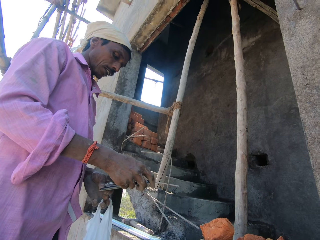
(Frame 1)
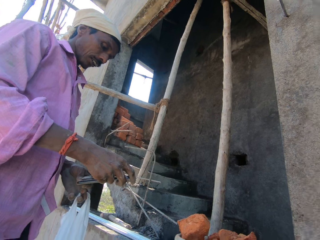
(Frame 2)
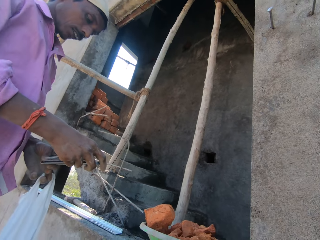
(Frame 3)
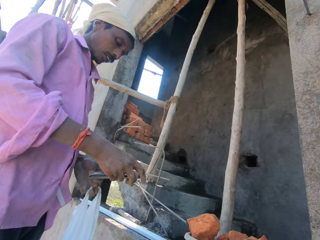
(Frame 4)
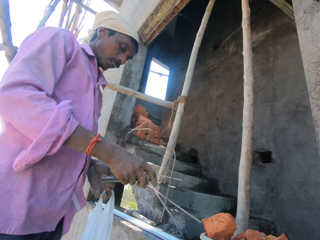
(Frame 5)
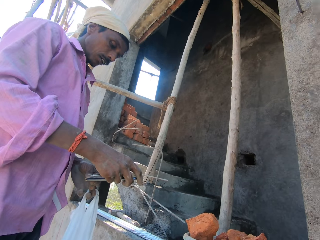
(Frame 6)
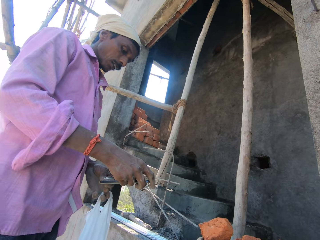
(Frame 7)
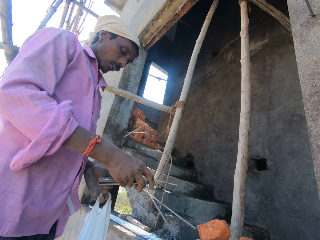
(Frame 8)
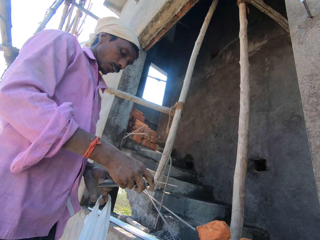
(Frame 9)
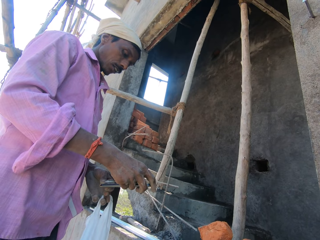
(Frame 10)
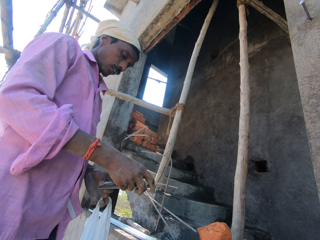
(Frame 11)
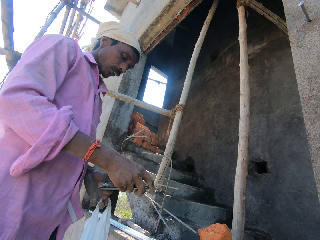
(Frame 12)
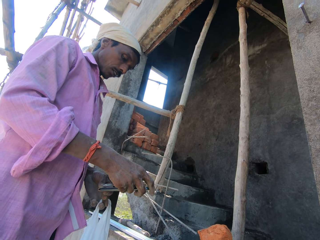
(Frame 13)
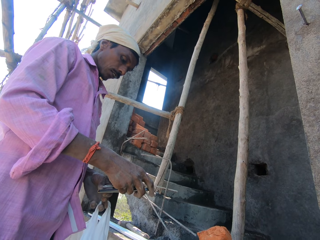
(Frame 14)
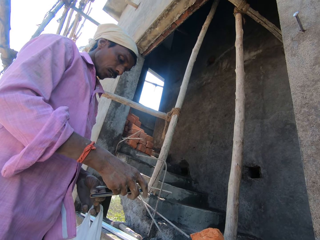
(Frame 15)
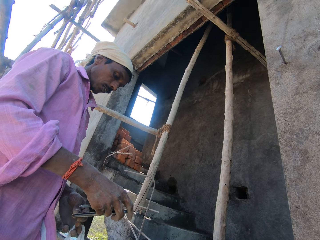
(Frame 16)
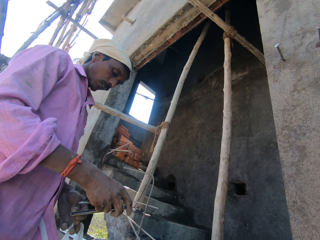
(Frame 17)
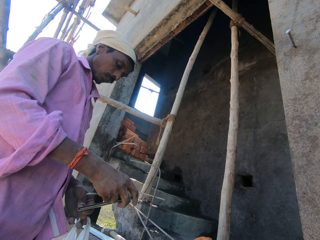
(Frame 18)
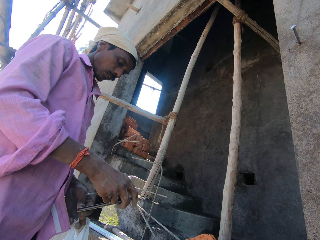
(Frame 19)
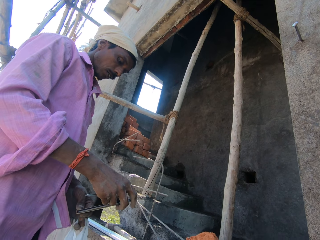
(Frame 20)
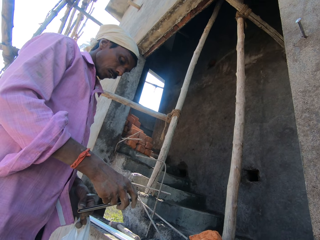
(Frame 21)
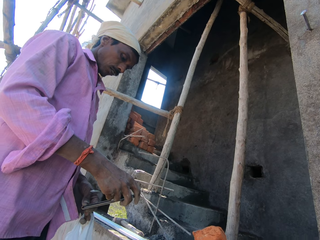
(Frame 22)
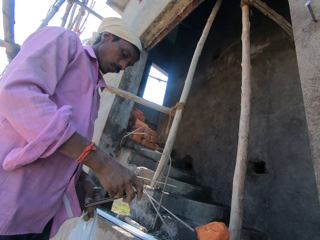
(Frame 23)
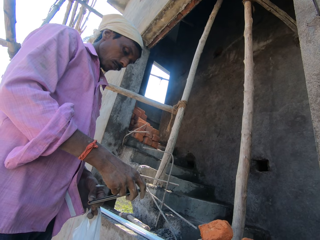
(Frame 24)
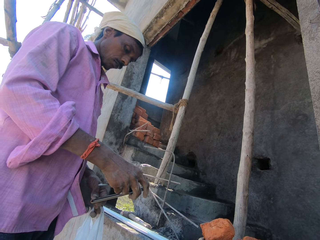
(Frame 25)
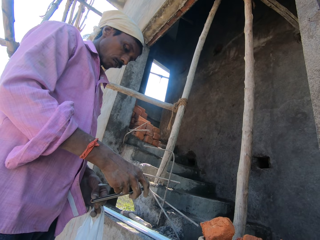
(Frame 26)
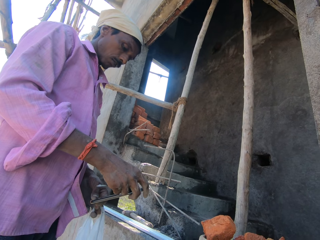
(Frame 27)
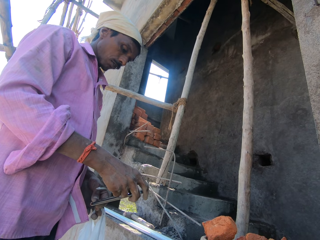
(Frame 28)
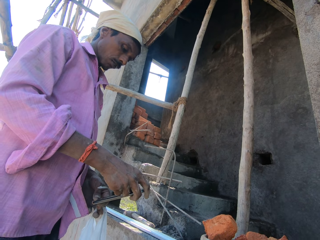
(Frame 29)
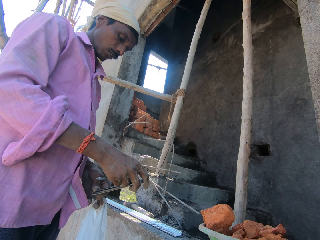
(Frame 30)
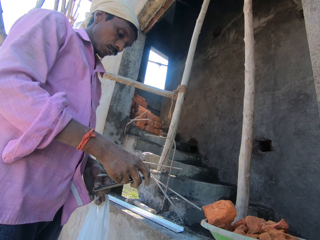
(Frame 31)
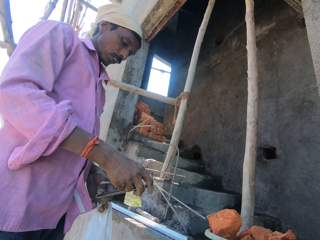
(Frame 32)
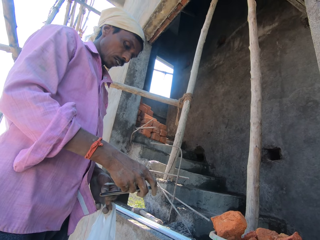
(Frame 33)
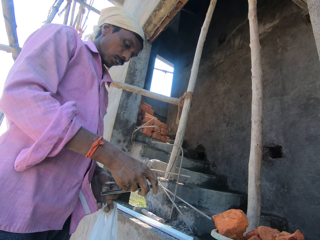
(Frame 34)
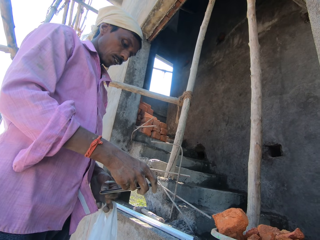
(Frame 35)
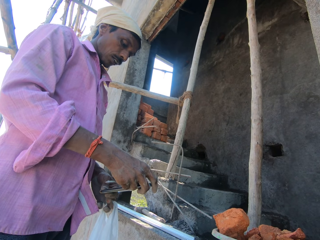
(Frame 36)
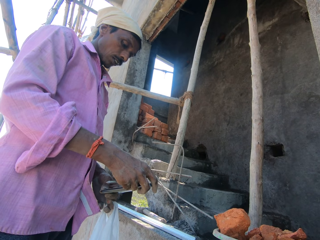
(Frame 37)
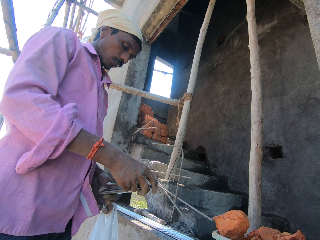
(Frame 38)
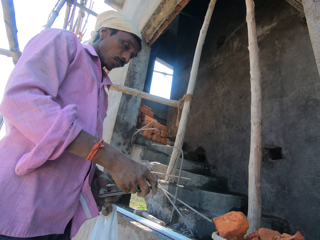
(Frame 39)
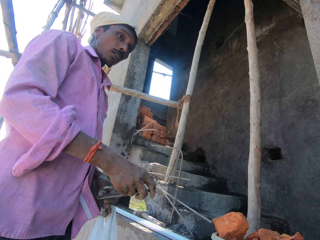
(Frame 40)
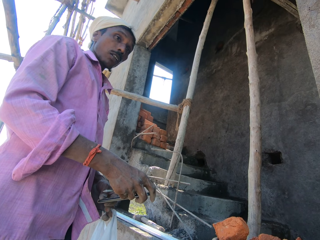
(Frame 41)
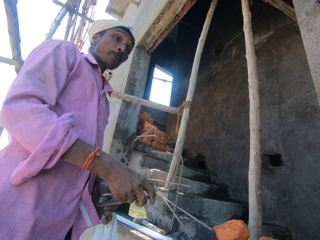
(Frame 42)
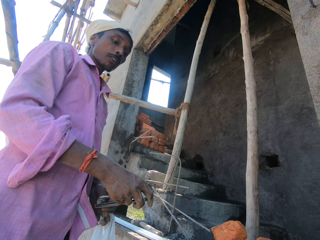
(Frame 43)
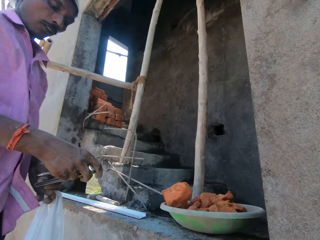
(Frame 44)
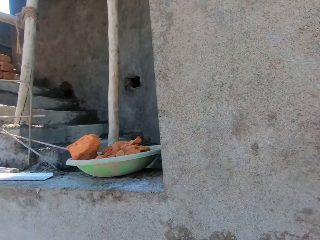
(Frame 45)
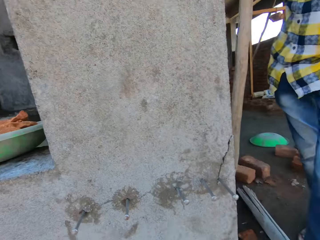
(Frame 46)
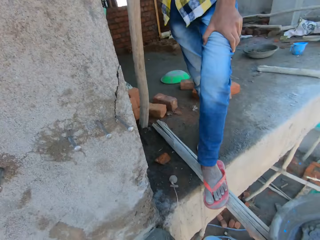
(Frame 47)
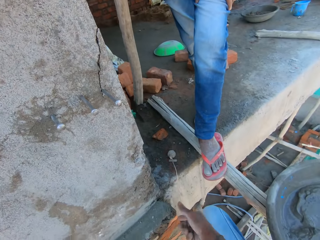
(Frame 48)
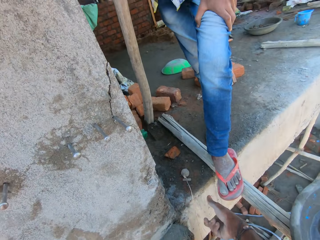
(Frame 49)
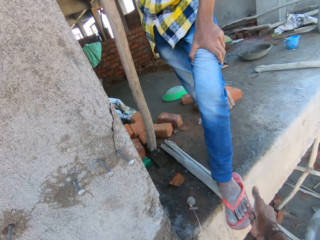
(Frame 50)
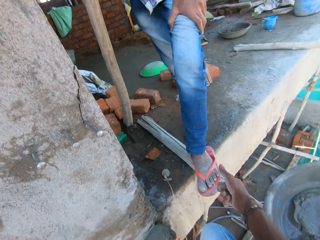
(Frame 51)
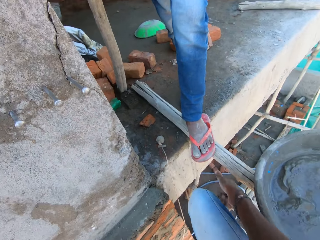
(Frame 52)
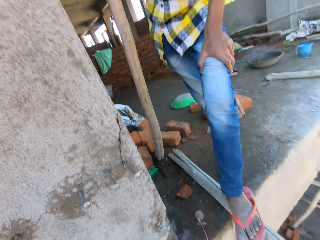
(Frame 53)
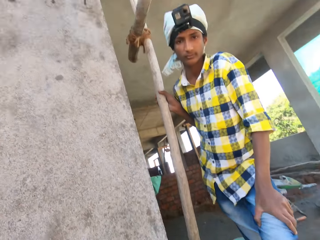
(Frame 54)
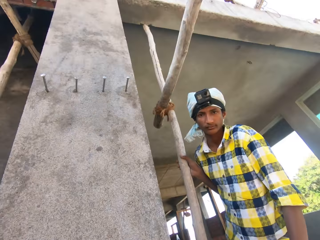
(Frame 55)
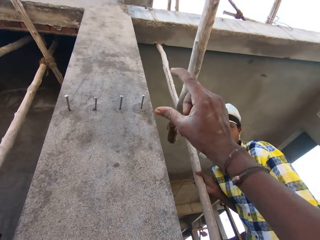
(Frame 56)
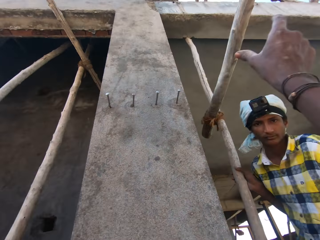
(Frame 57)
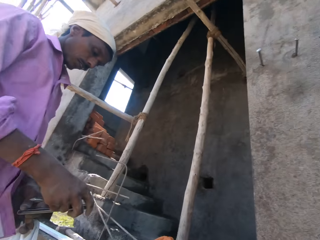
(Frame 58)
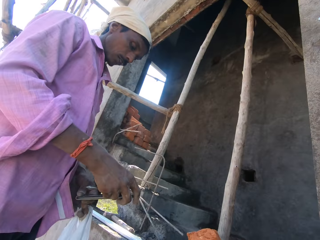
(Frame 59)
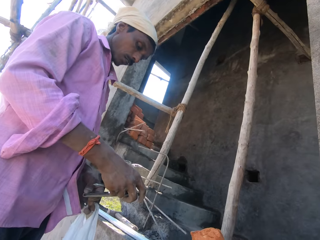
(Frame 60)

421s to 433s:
A man interacts with the camera wearer.

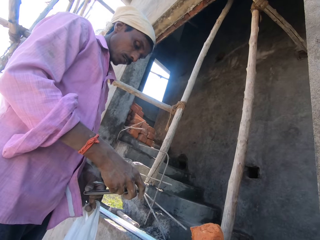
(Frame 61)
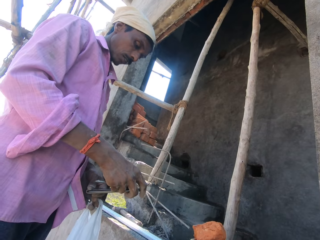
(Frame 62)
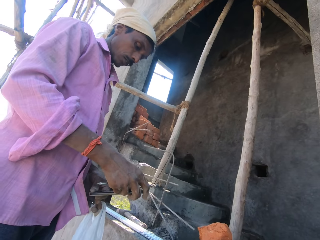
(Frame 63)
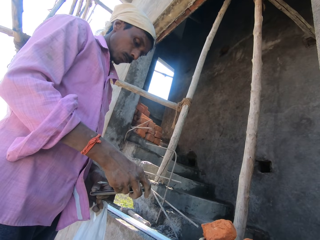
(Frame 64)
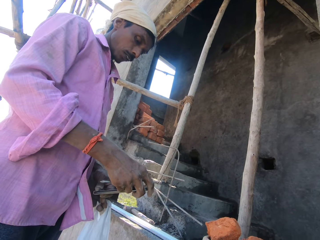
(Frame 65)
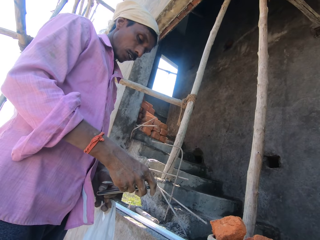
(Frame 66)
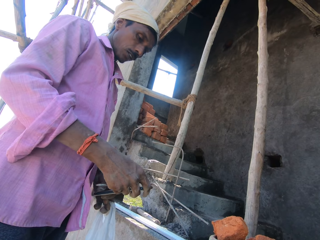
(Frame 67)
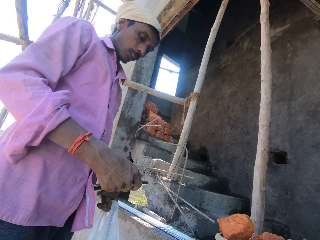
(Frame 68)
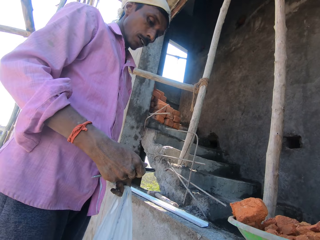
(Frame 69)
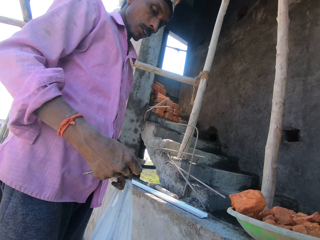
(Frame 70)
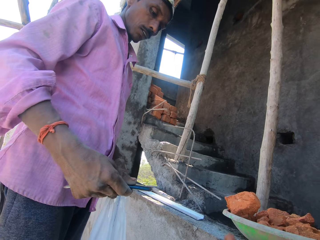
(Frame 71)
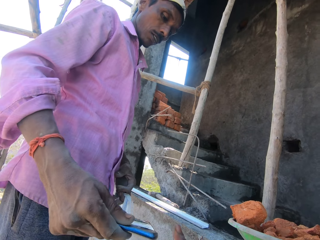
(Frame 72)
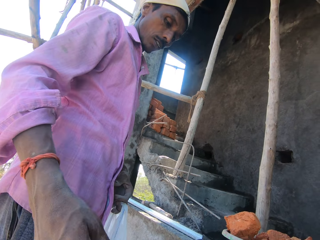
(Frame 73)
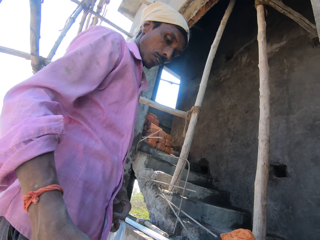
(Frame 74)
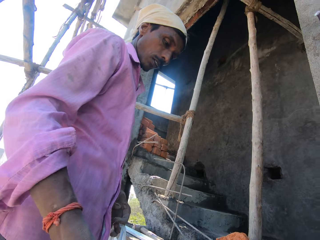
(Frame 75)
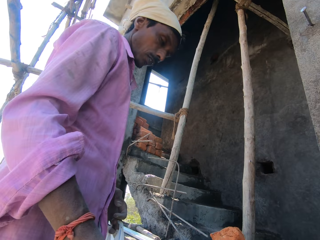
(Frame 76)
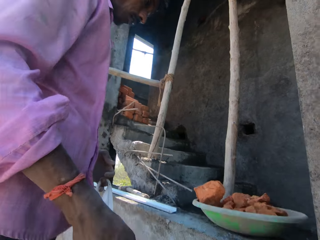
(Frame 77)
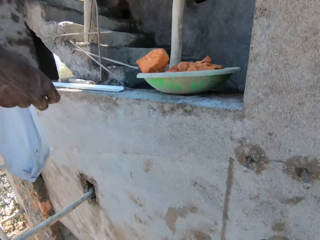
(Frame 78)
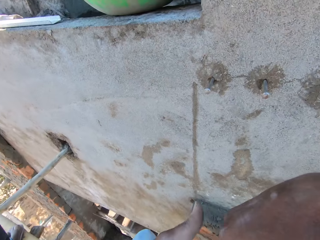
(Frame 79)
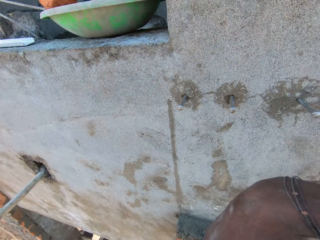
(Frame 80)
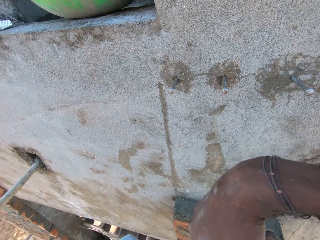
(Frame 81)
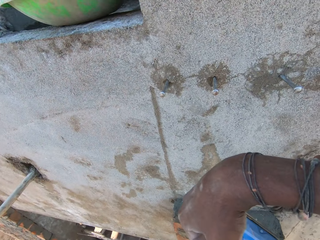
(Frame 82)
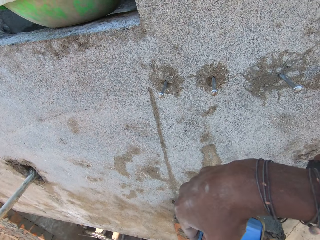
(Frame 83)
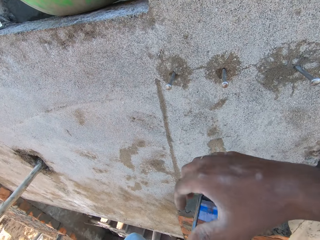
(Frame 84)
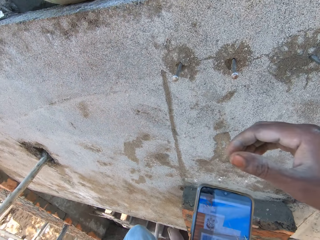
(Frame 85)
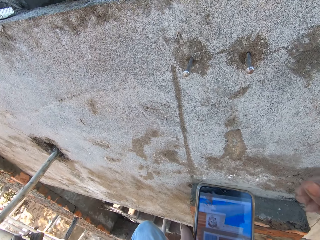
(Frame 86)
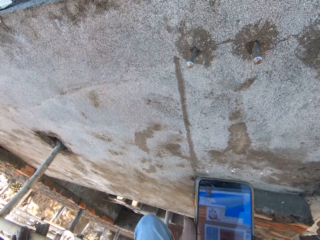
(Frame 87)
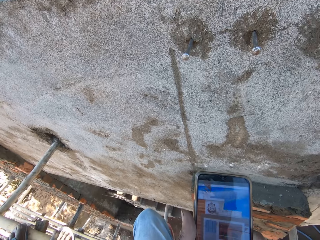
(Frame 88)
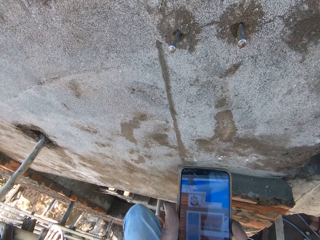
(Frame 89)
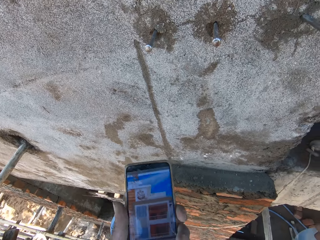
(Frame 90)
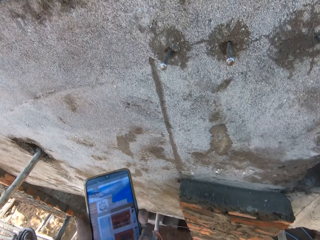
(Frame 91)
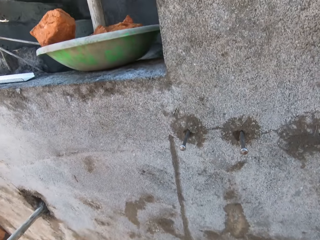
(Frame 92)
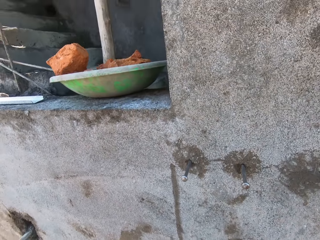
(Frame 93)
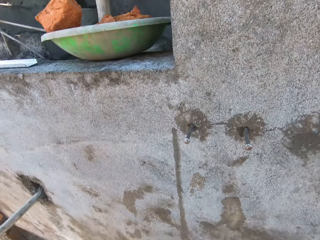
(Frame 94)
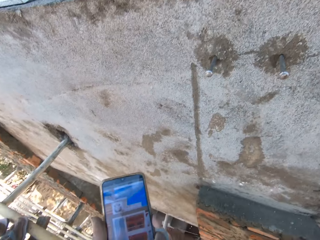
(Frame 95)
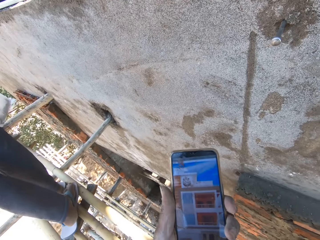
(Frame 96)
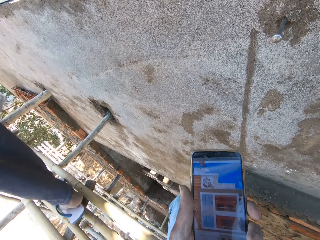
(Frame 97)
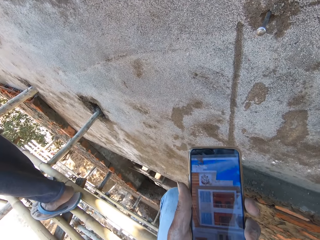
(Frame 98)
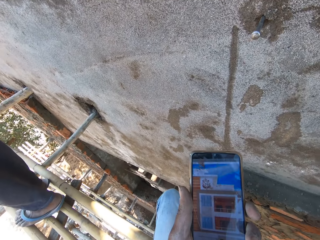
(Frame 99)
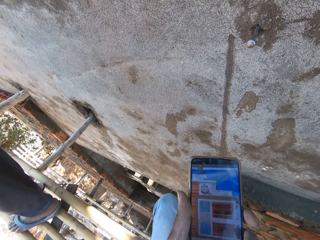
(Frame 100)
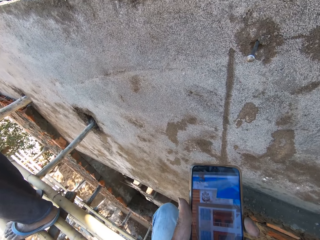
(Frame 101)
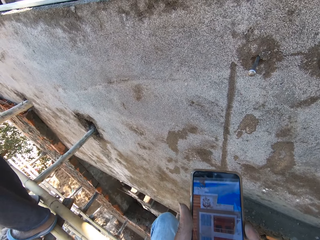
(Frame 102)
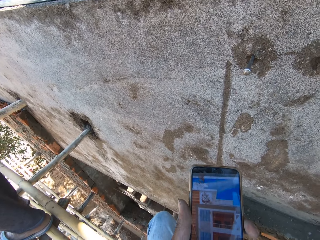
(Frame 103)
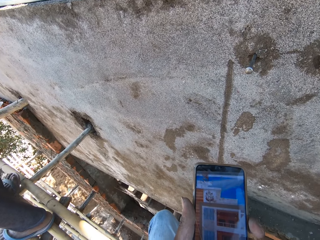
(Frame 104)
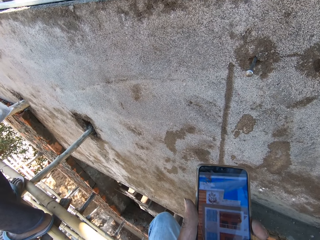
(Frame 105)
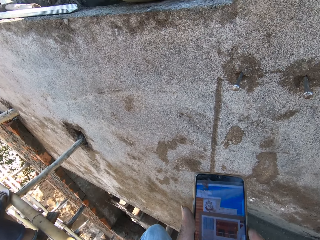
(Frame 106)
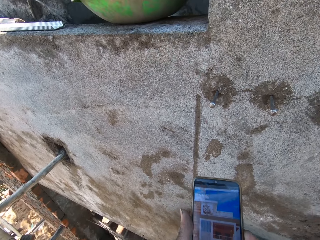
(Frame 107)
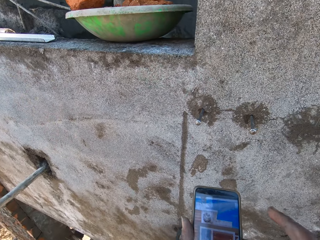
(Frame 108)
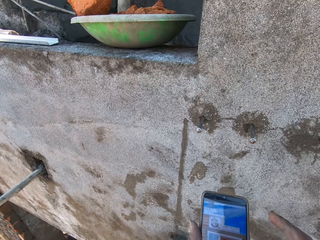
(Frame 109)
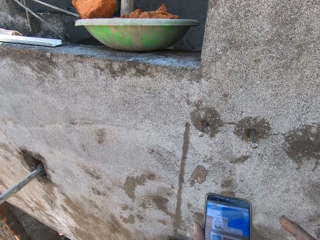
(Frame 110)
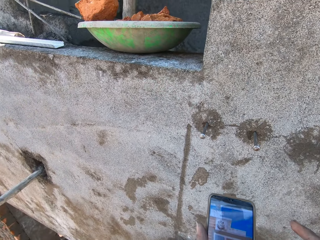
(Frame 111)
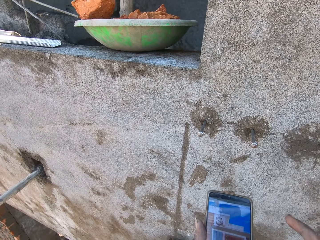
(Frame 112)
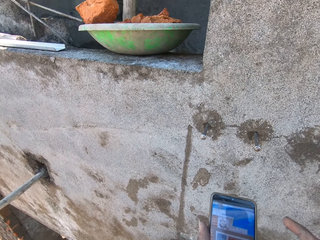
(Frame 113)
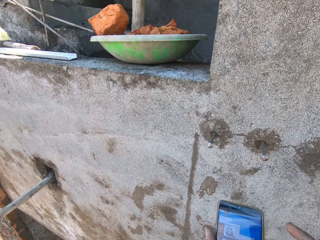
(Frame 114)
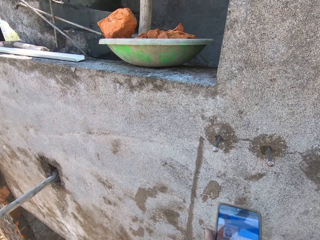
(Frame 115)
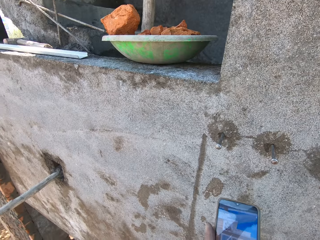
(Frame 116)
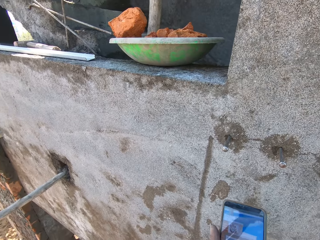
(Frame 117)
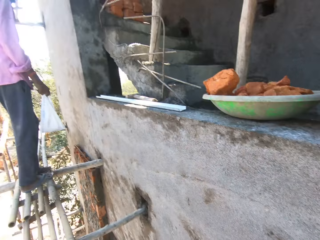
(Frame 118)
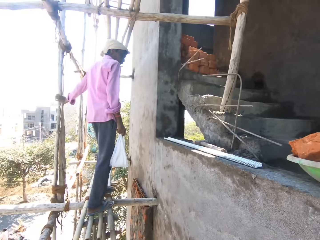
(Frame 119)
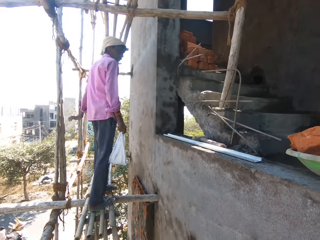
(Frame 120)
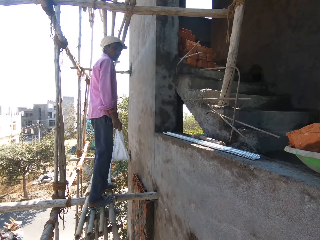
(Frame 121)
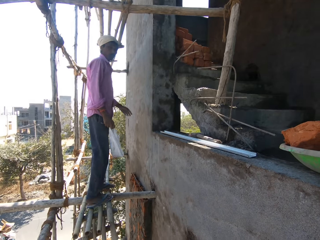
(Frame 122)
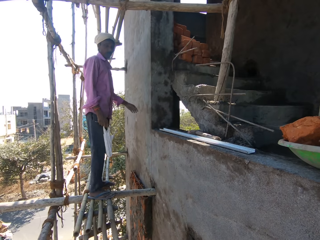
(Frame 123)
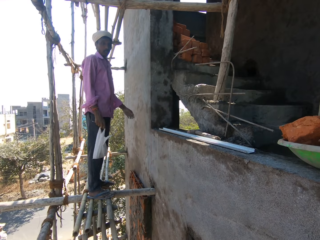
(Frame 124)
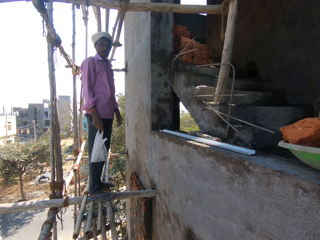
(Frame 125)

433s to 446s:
A man passes the phone to the camera wearer with his right hand. The camera wearer checks the phone. He talks. He operates the phone with his right hand.
